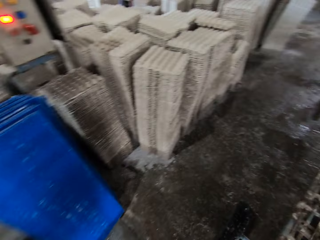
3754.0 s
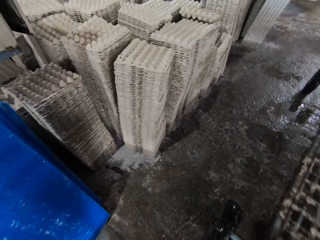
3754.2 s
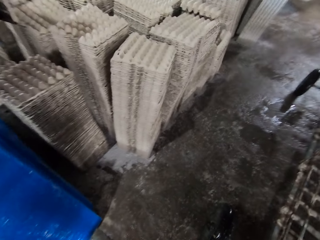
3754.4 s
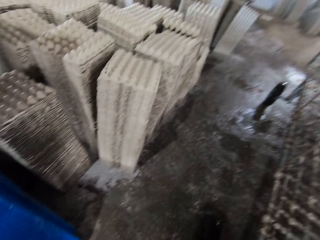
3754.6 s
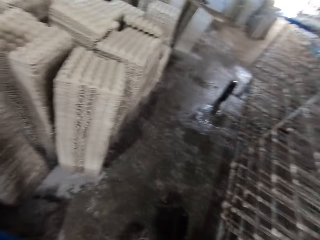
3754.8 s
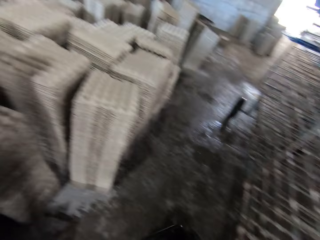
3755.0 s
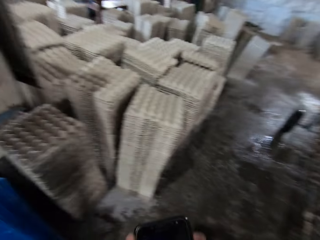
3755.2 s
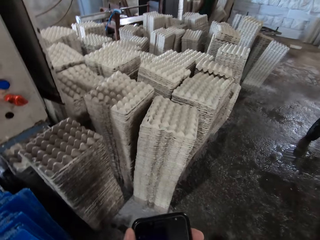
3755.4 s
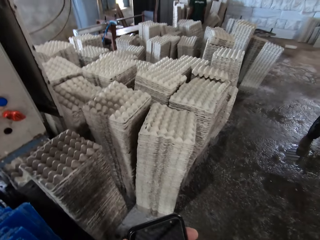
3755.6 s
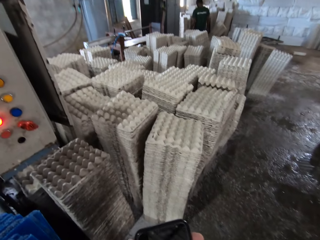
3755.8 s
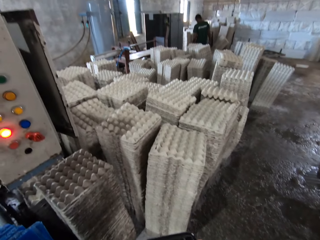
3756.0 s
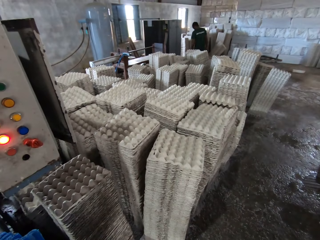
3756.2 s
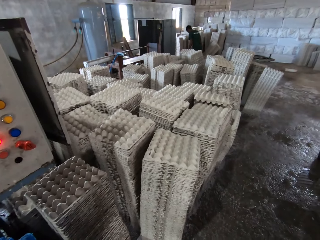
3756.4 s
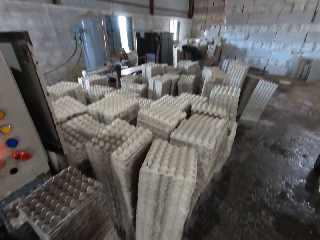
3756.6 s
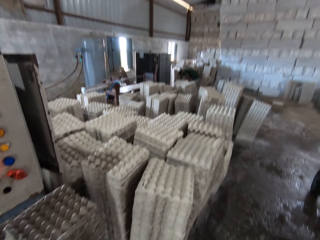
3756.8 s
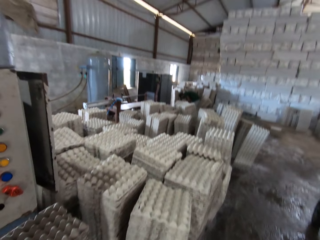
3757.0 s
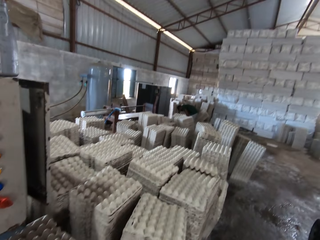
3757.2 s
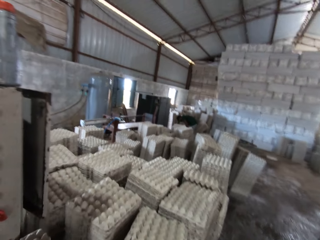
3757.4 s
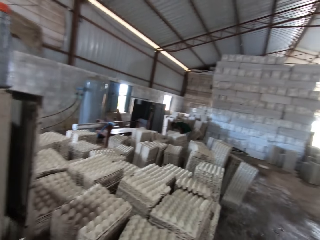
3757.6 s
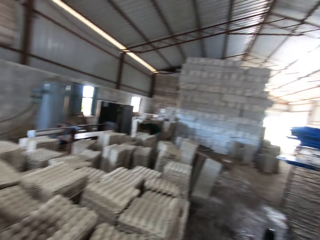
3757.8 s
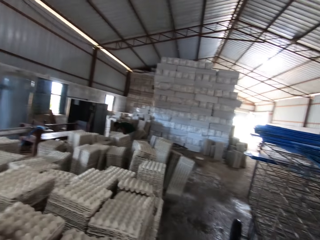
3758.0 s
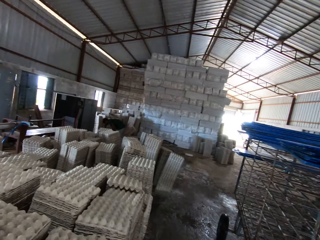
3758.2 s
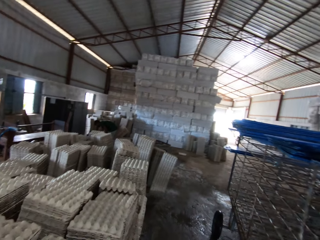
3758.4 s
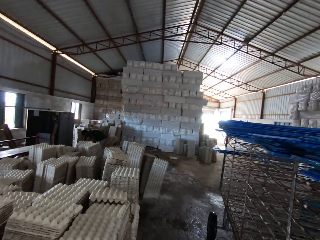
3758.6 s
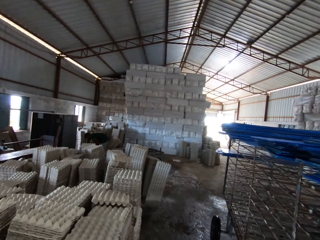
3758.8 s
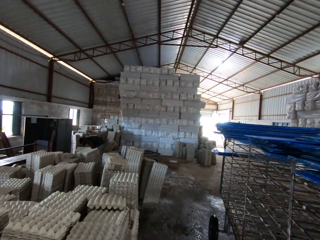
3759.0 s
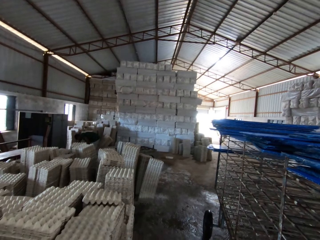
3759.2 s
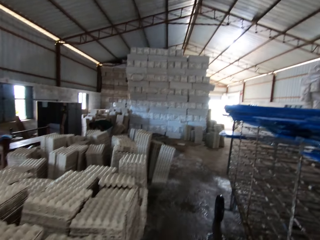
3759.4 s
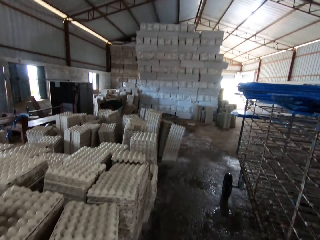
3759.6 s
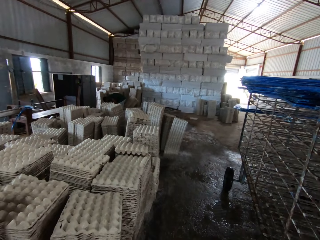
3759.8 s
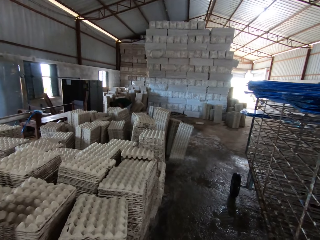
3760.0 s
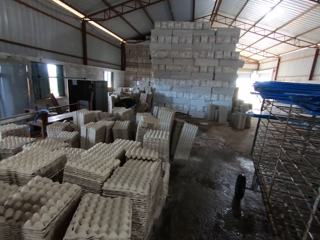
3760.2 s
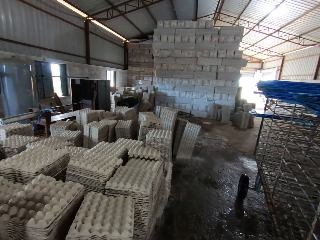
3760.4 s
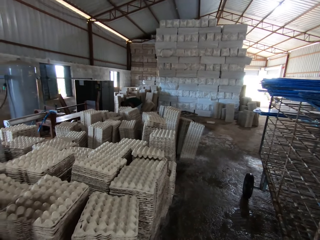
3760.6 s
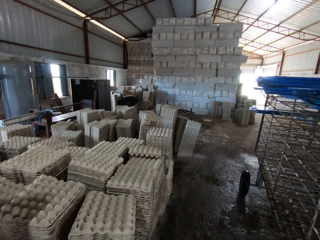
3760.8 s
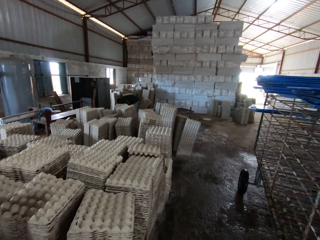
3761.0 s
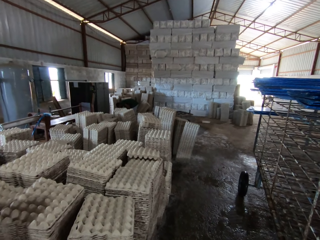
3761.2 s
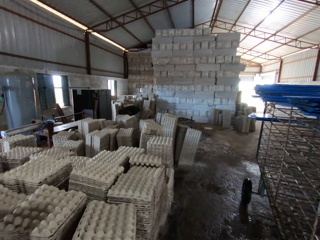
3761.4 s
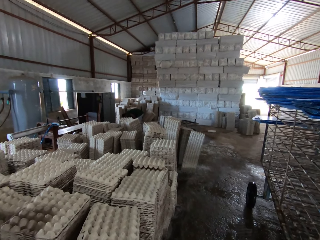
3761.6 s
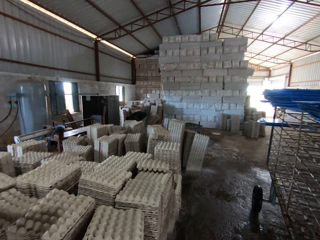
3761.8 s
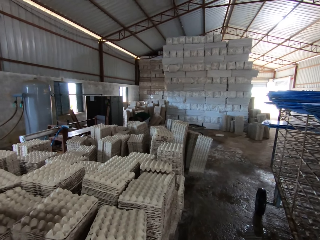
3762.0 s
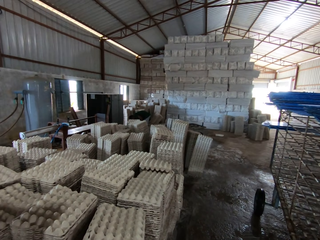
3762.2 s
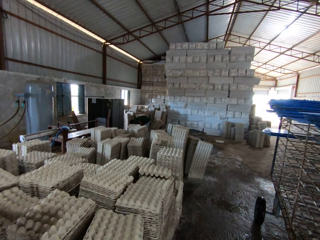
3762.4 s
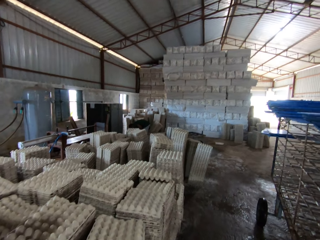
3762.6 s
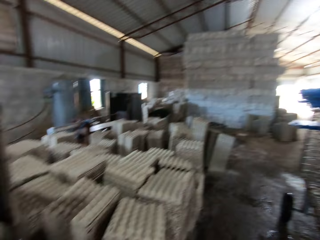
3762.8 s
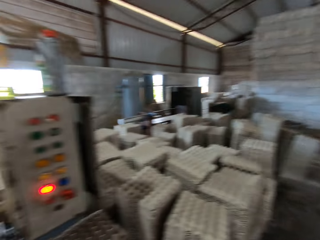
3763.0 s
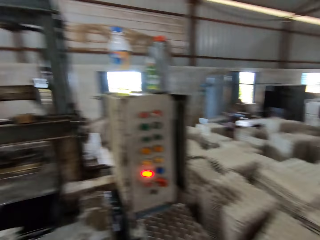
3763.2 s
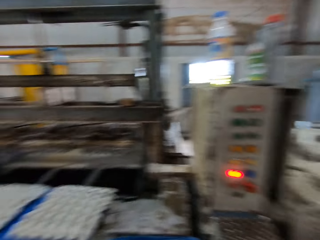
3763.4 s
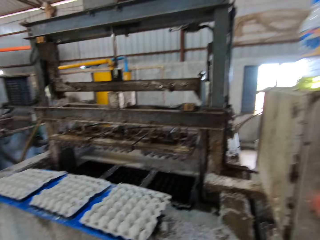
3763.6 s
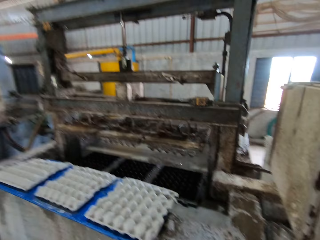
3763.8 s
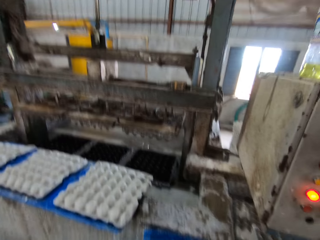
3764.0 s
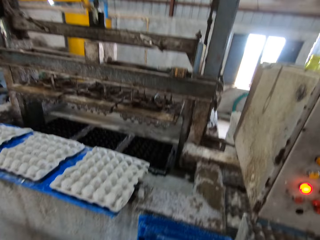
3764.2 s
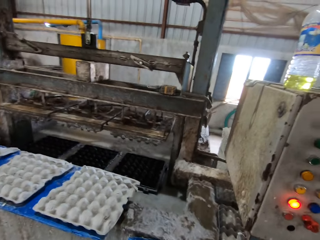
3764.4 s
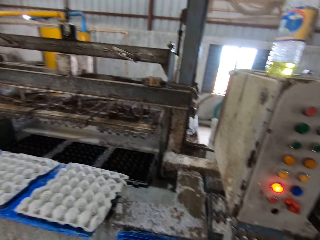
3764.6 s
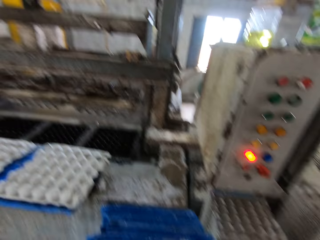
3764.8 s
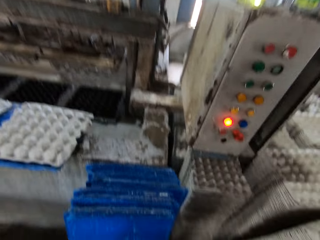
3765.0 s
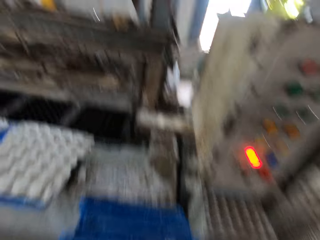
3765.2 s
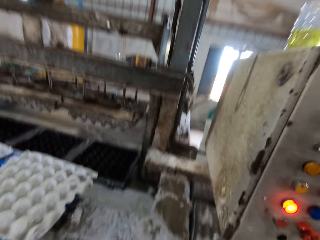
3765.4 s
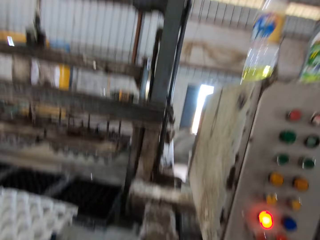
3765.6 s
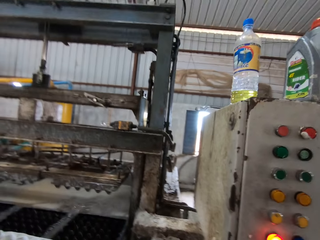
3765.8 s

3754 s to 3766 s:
The man arranges some crates on the floor of the factory.

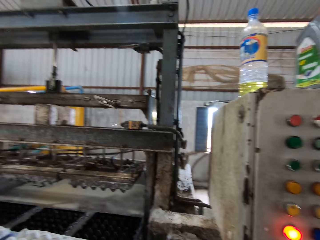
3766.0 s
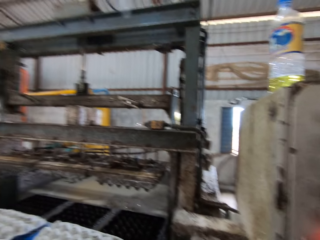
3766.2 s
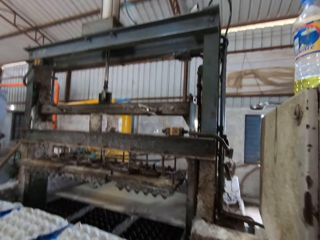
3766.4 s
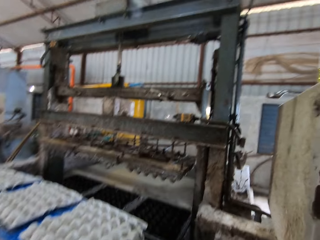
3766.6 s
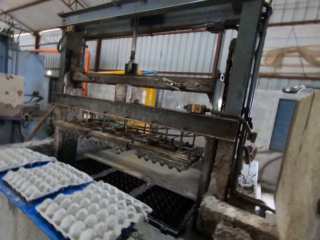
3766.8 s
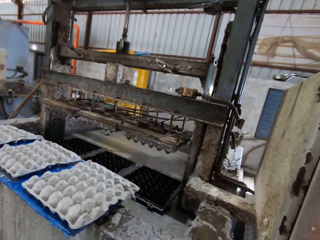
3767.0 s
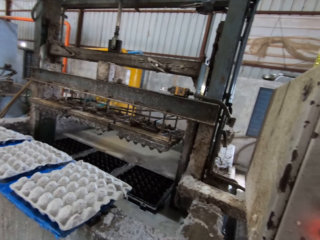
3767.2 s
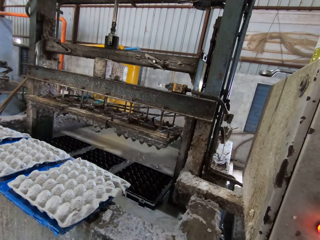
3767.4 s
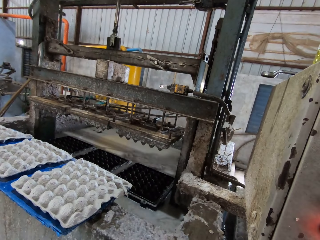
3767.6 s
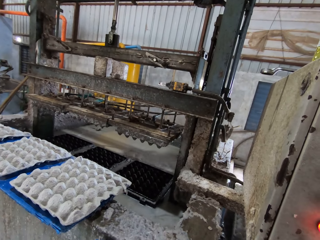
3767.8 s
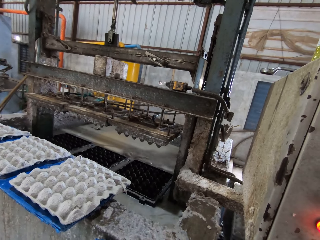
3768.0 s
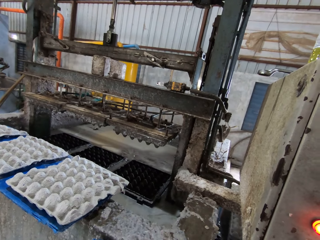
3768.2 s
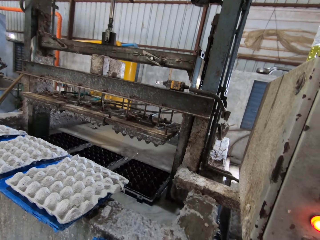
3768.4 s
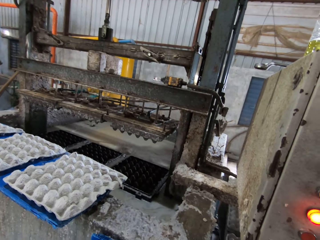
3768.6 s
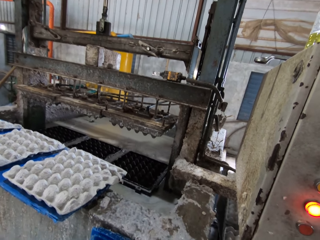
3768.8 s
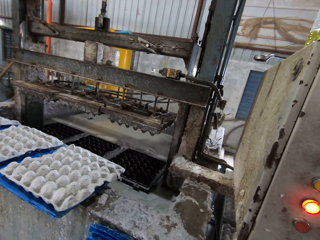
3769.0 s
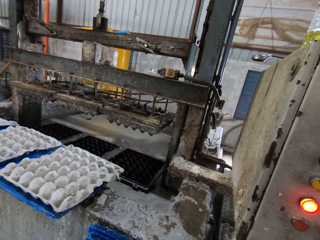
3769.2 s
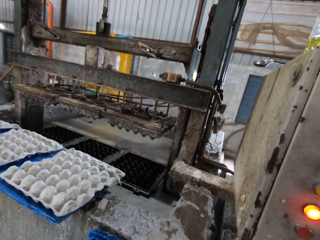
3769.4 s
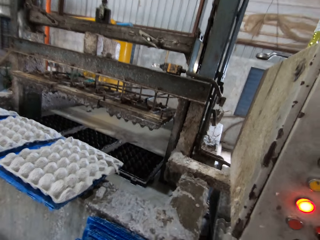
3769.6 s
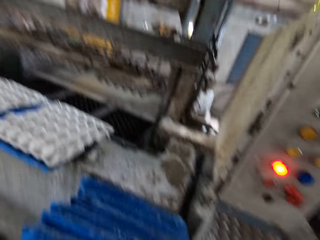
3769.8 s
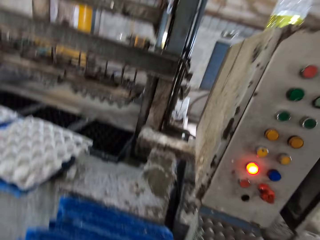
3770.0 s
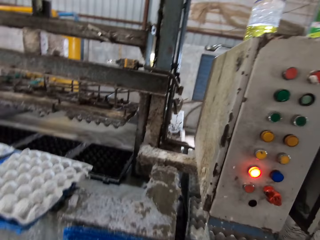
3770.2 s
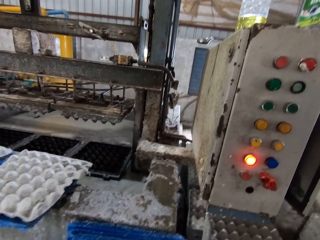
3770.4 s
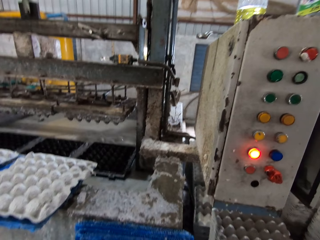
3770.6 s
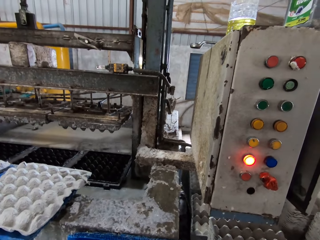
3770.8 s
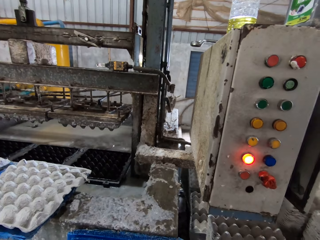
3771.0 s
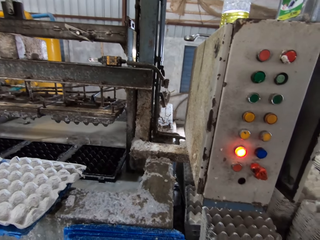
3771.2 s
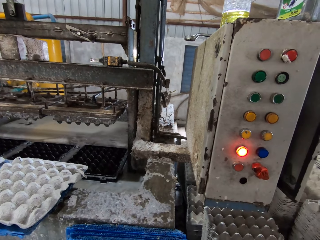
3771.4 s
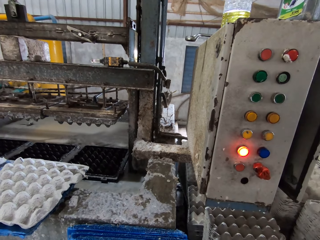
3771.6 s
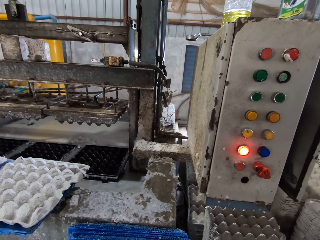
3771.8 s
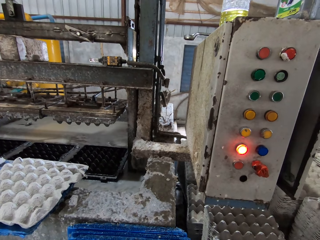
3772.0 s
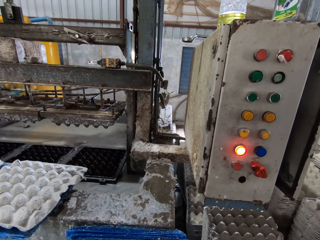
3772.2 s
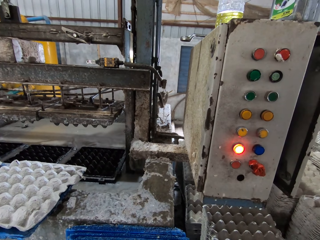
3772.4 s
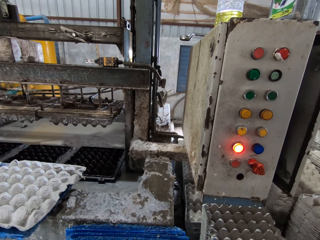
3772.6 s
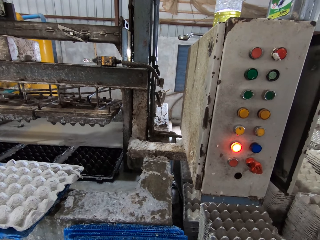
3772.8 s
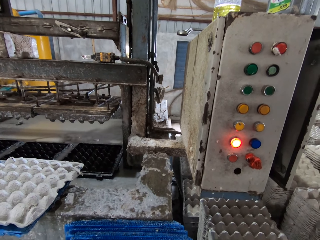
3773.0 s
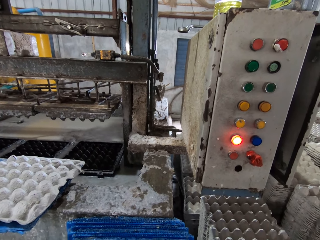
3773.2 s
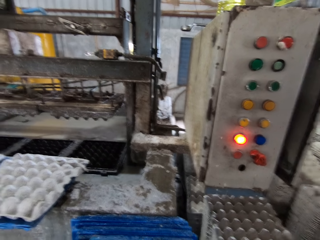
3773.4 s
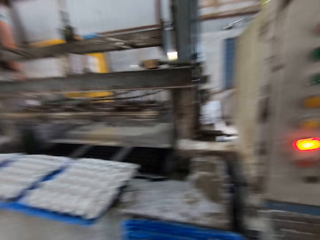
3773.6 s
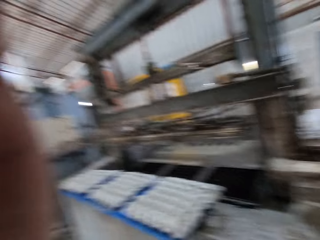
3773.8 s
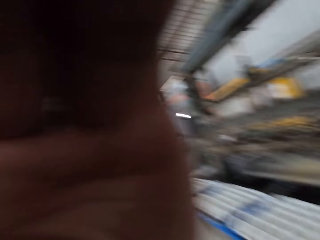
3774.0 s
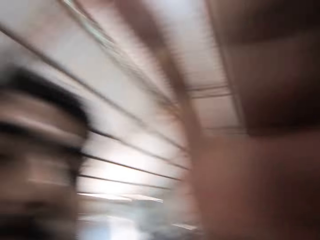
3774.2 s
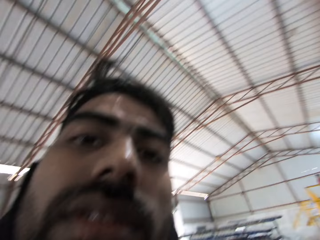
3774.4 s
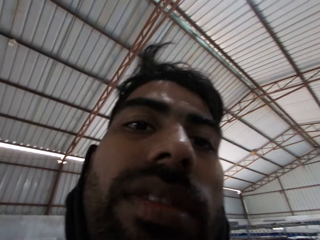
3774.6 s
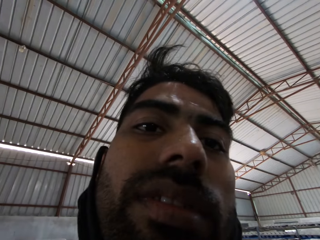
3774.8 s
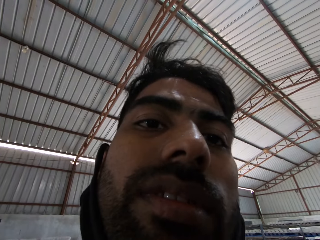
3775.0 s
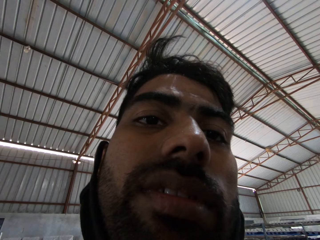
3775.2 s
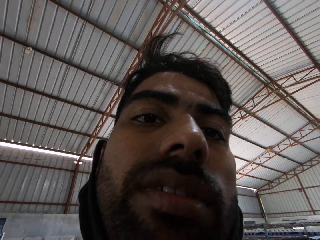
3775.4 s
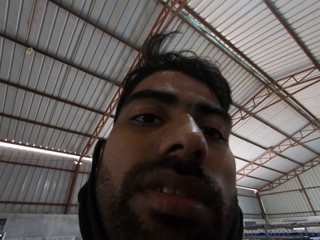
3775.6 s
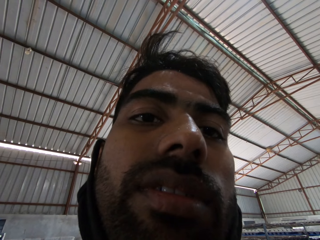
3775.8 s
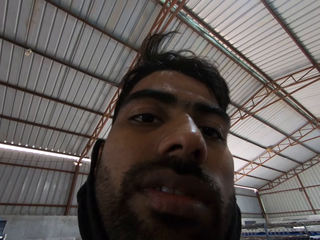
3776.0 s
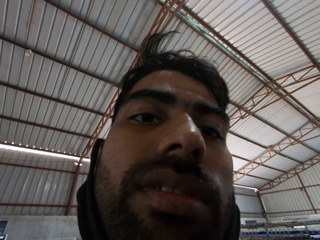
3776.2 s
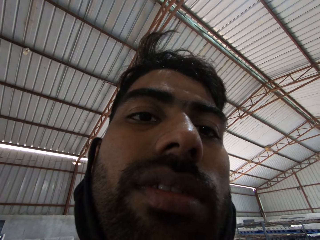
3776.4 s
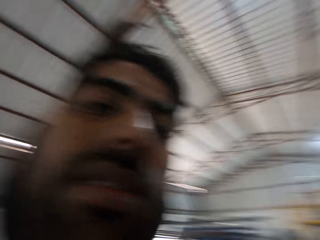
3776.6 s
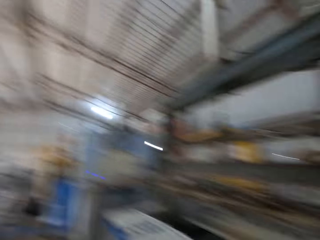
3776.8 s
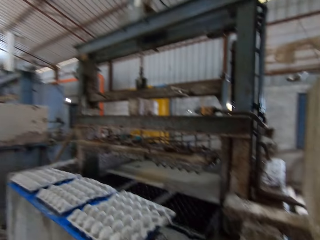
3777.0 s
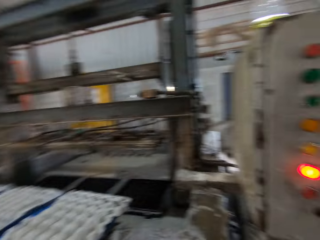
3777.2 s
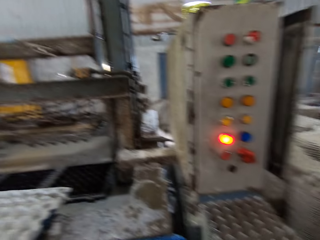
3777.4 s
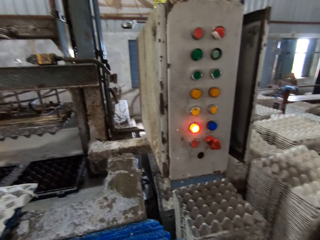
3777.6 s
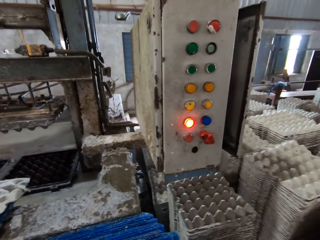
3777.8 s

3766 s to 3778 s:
A man makes a camera.
